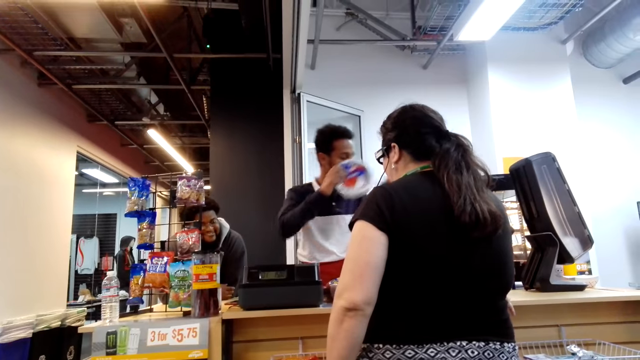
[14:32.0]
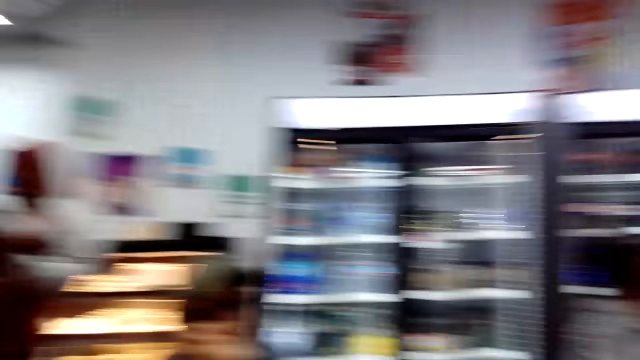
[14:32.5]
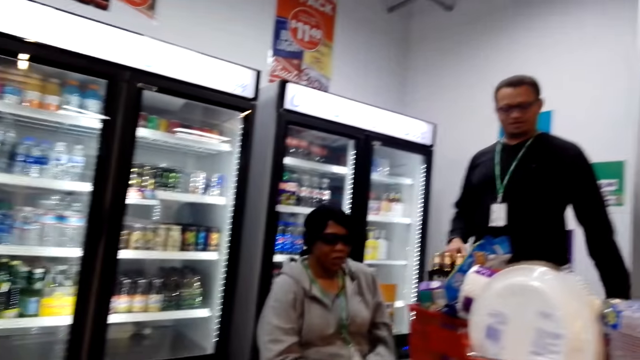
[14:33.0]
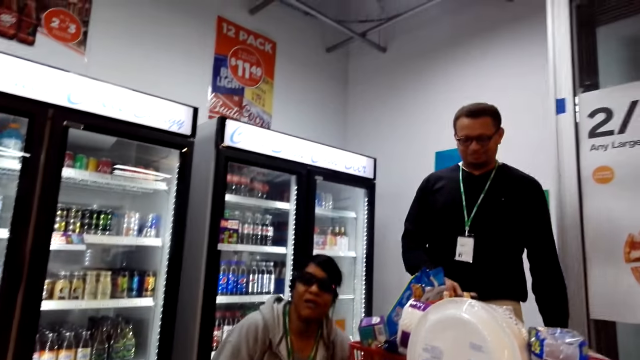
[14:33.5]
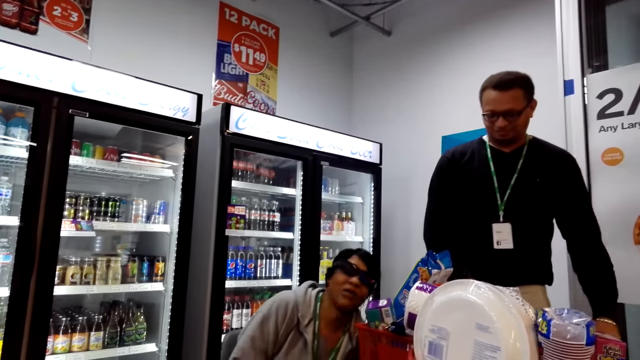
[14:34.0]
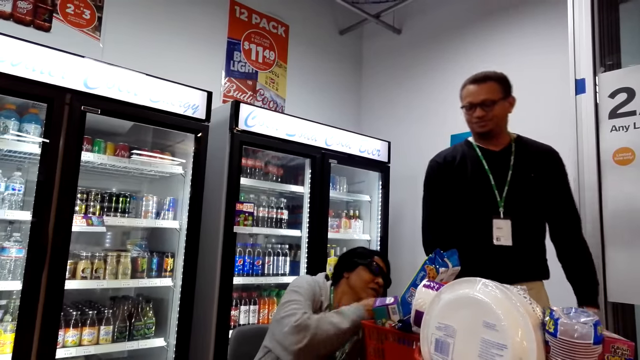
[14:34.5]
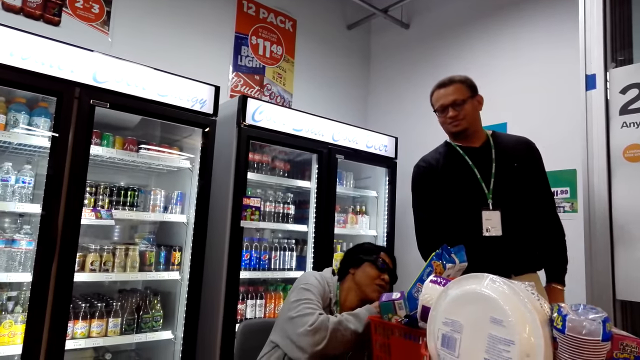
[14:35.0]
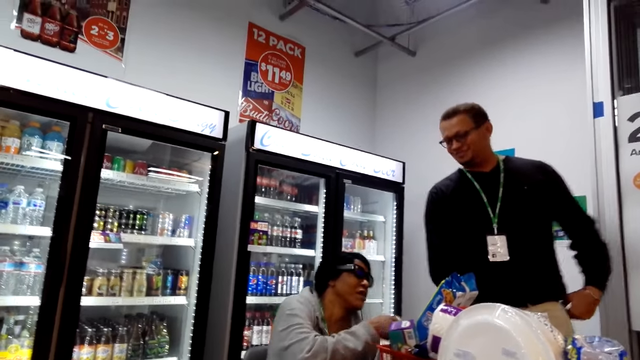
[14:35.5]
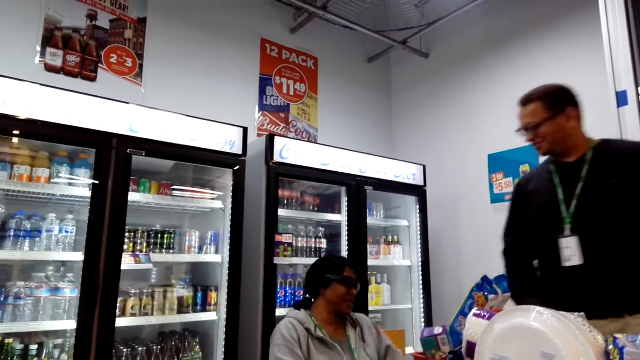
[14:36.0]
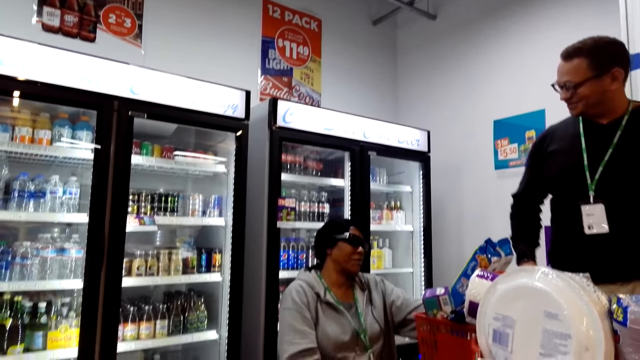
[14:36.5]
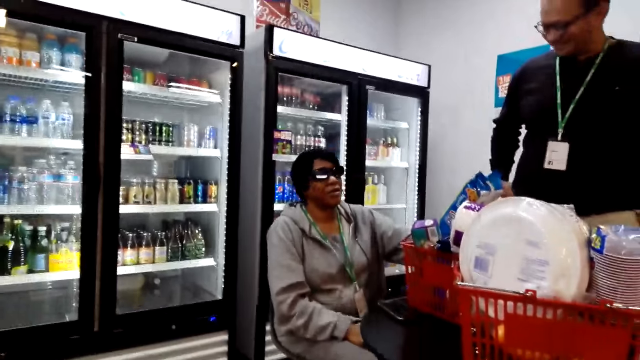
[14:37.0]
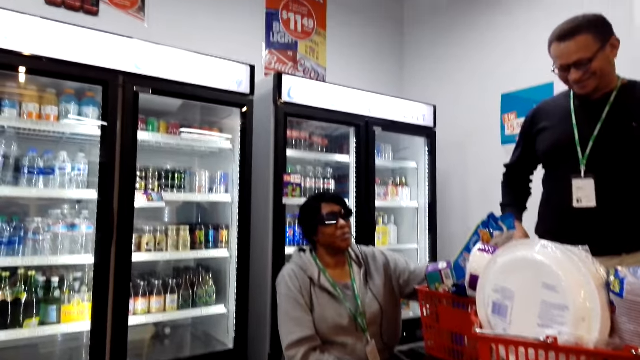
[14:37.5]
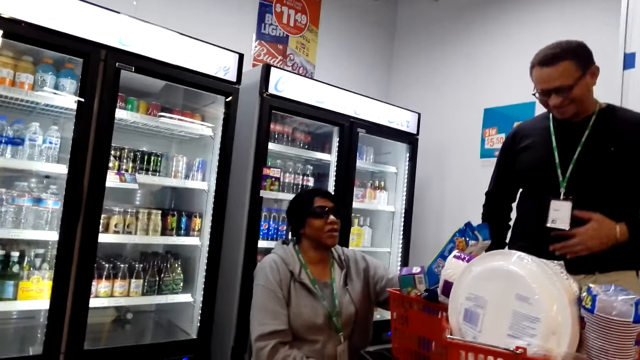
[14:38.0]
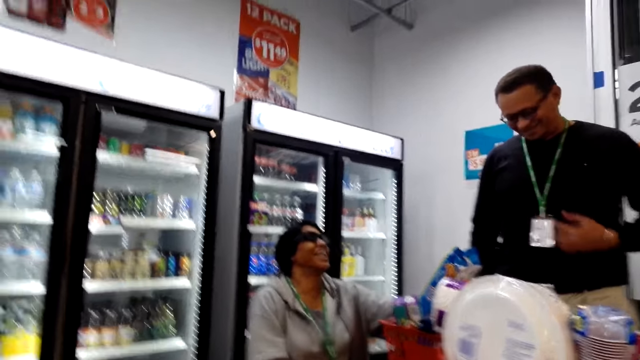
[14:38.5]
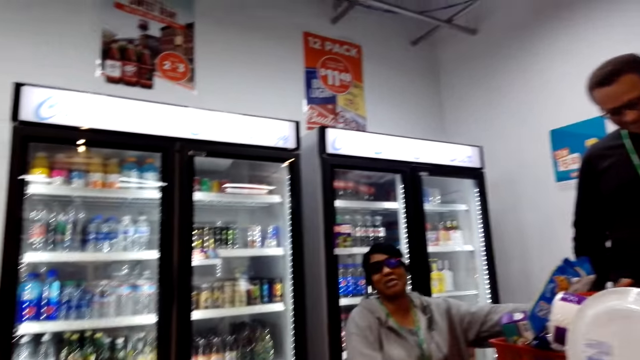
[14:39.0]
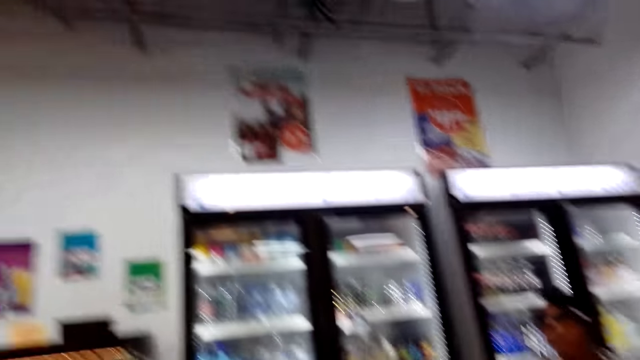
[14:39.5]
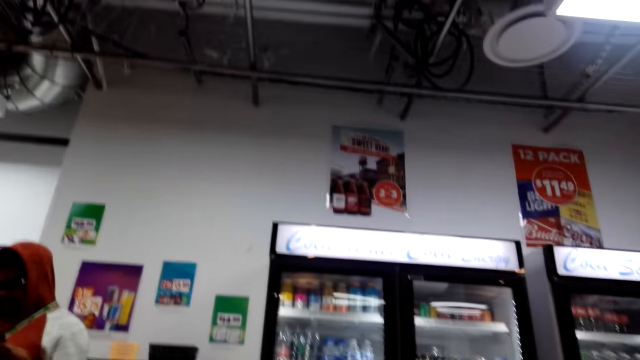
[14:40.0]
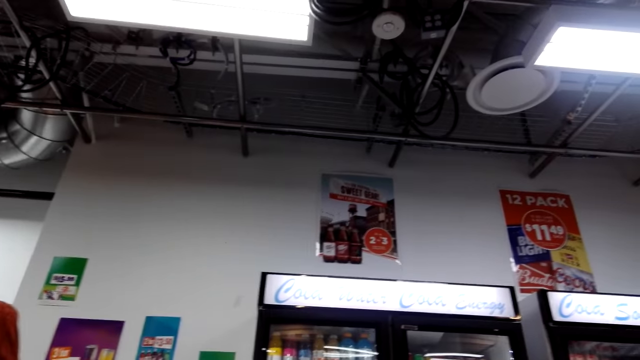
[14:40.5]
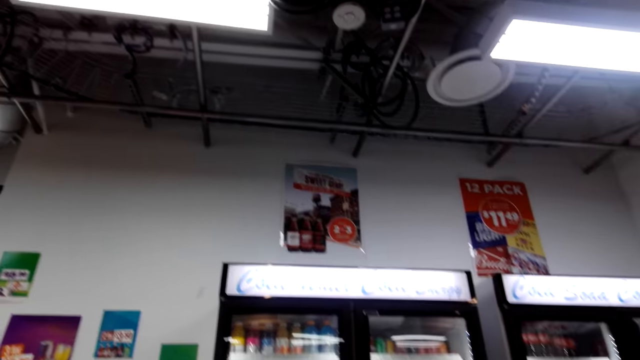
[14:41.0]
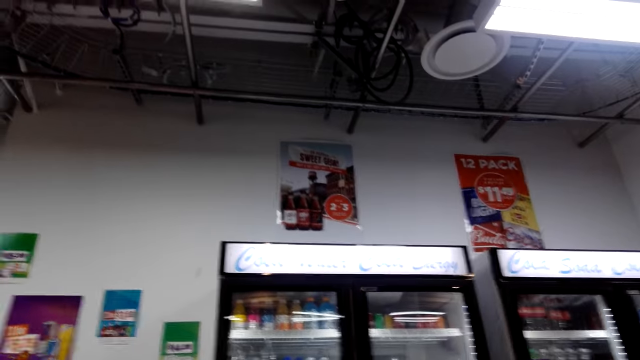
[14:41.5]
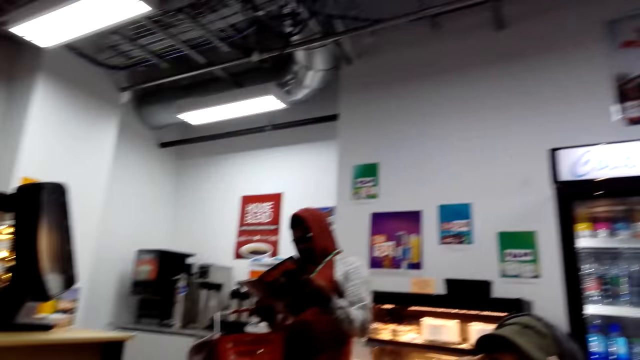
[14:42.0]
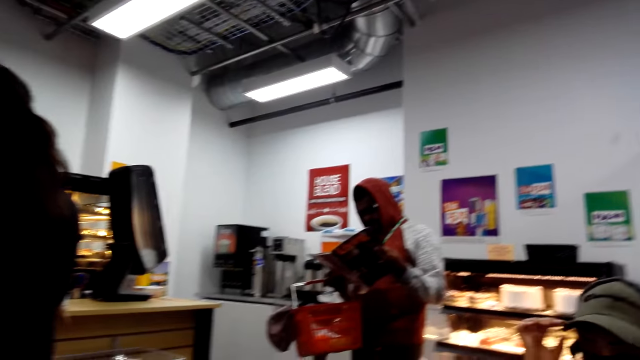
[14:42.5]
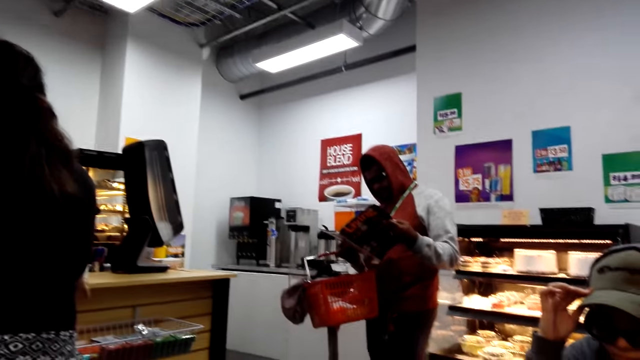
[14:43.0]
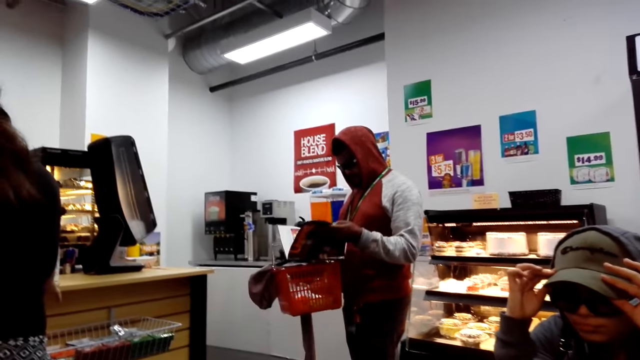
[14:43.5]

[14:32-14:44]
The camera wearer looks around.

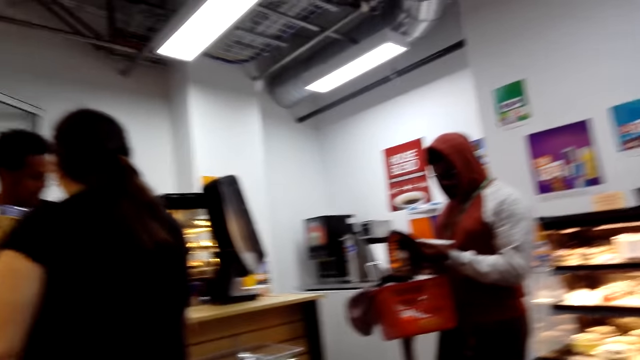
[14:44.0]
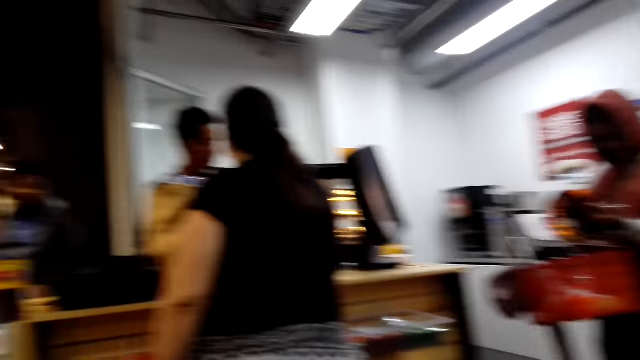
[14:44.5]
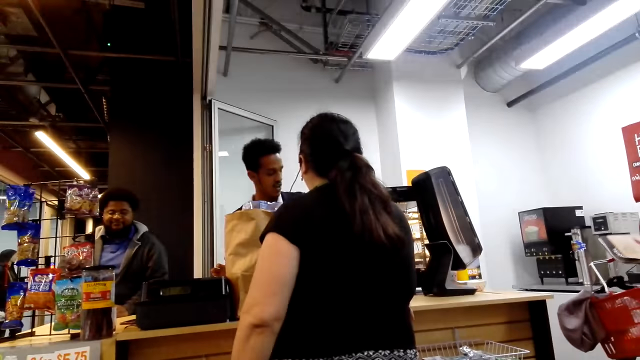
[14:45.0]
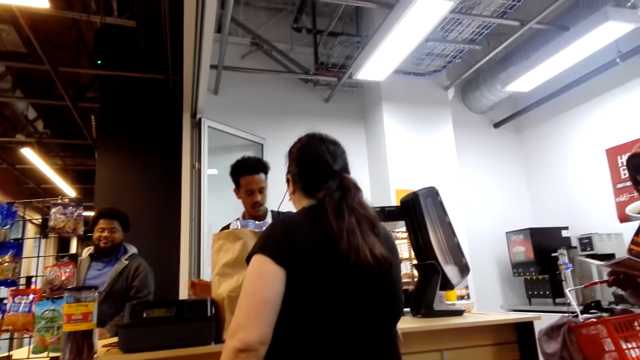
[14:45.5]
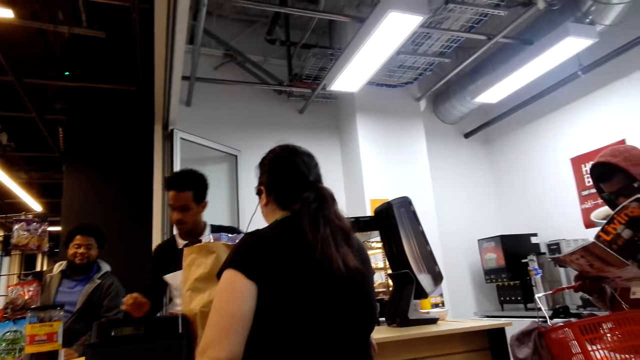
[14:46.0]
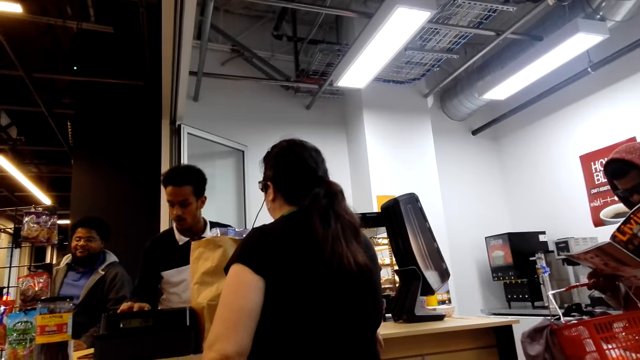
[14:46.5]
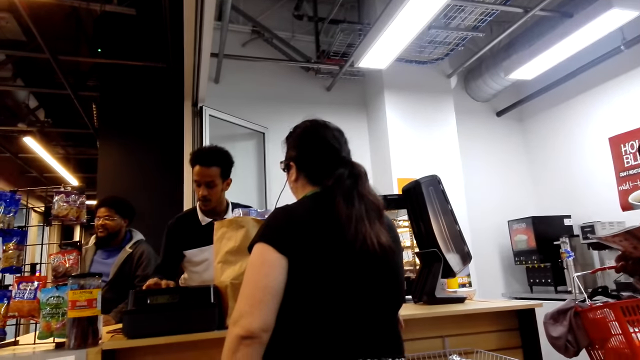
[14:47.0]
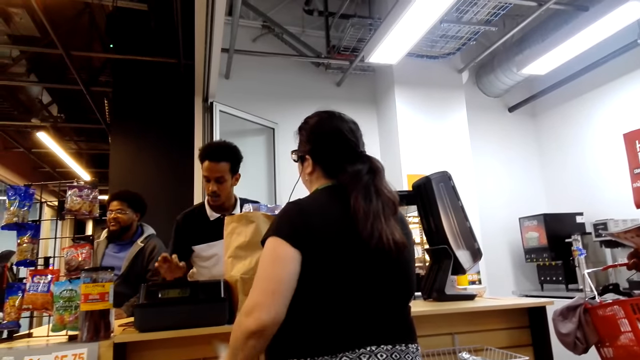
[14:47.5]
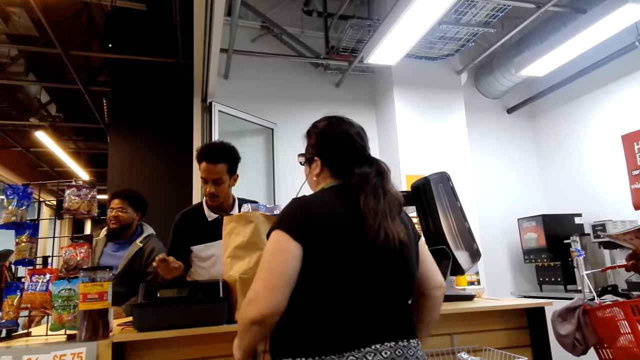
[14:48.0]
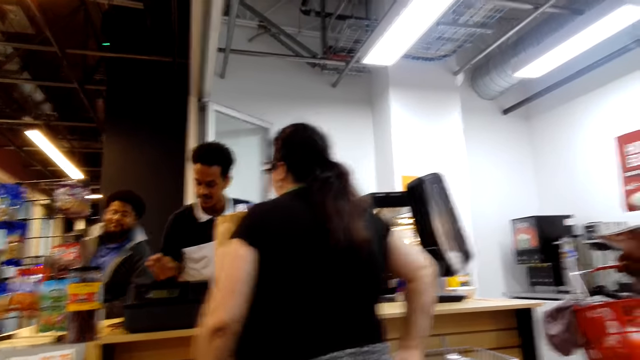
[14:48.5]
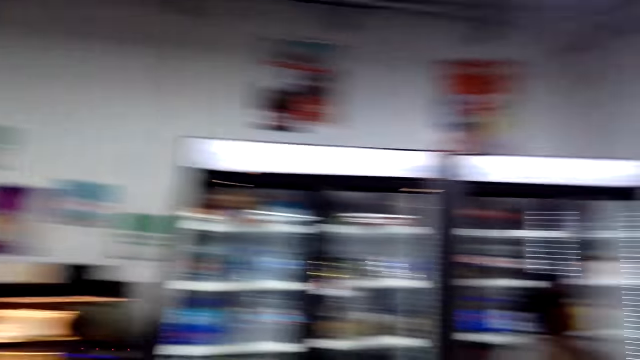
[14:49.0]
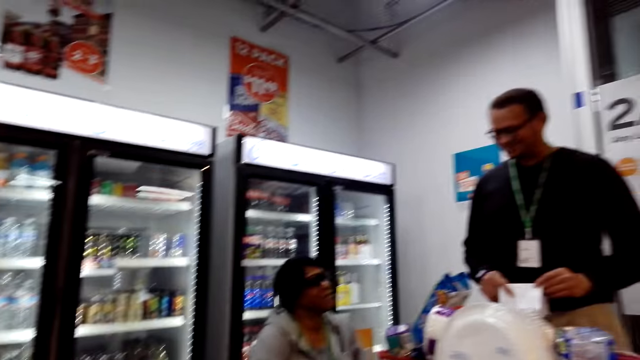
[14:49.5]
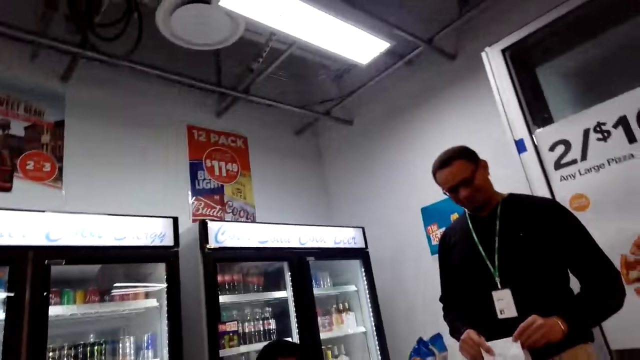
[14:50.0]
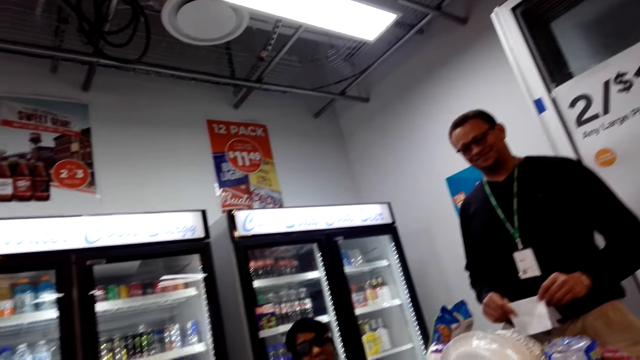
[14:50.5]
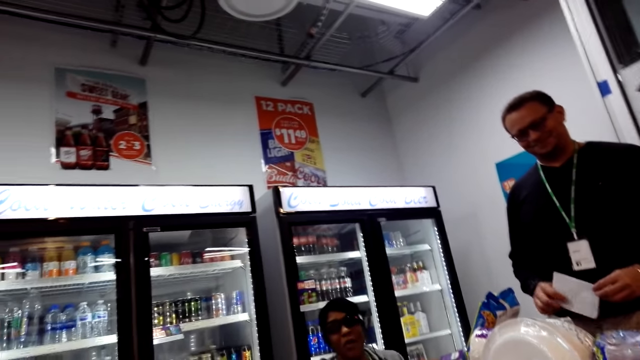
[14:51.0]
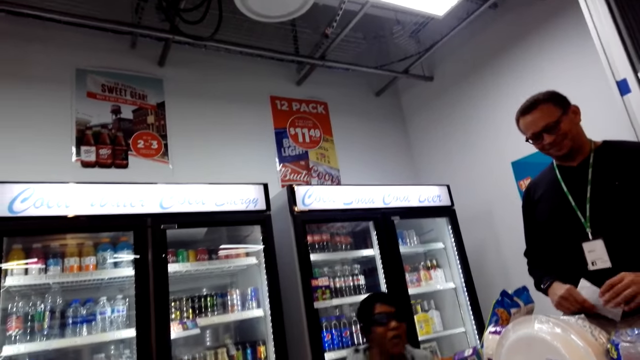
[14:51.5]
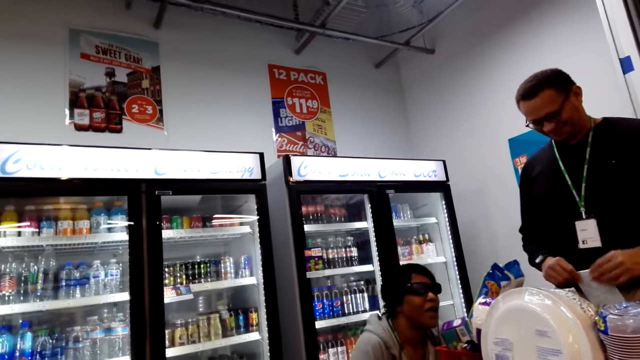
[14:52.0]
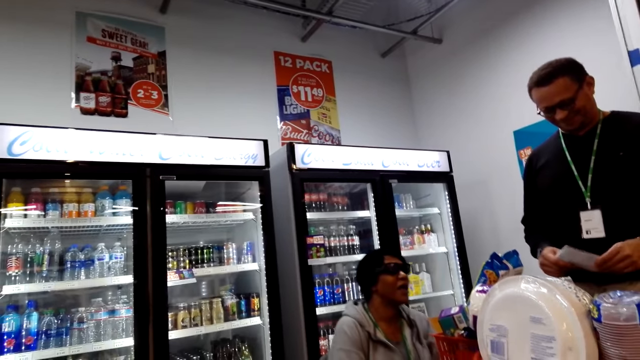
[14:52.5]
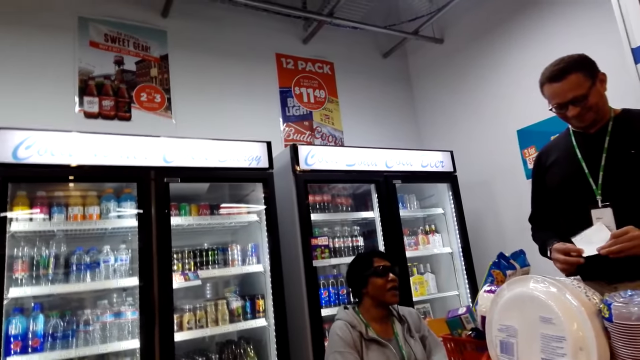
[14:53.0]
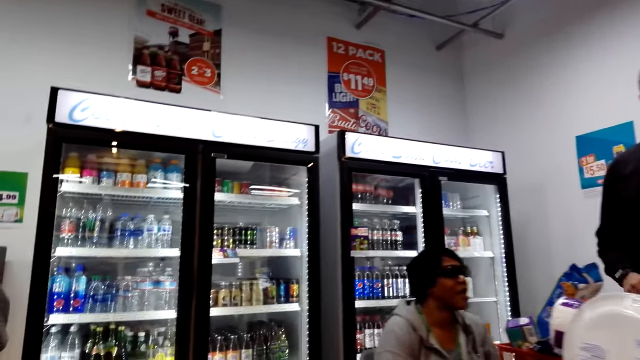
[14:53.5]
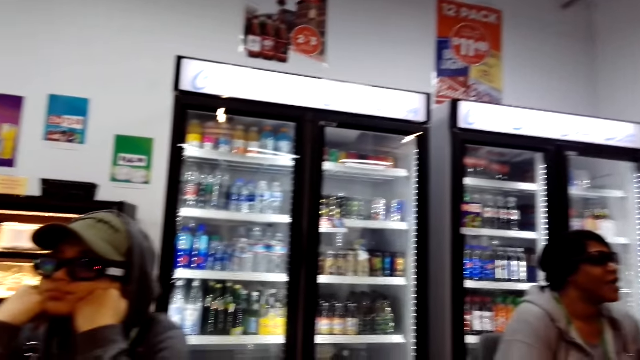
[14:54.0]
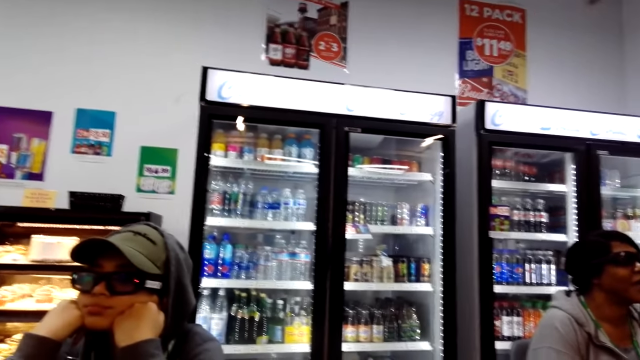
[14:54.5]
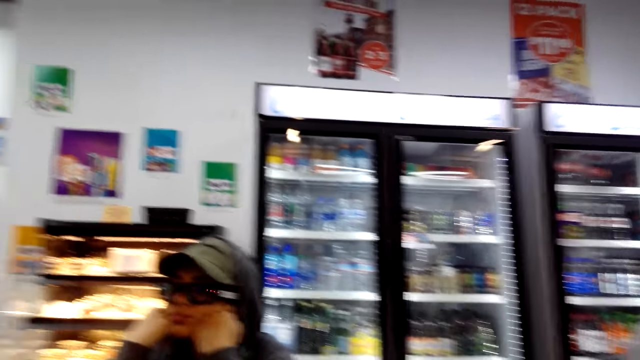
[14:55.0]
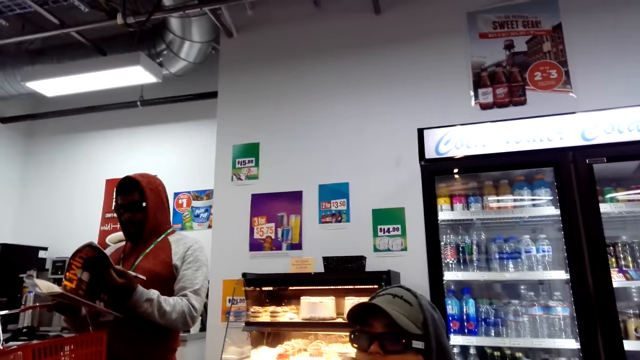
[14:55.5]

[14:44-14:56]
A man dials the machine. The camera wearer looks around. They converse with a lady.
